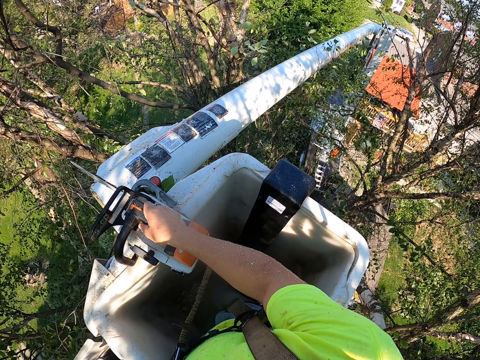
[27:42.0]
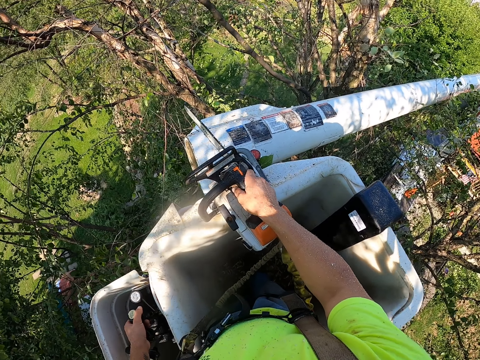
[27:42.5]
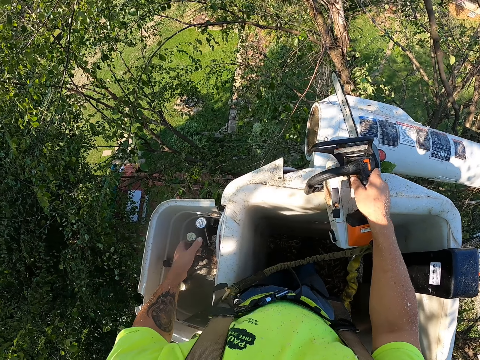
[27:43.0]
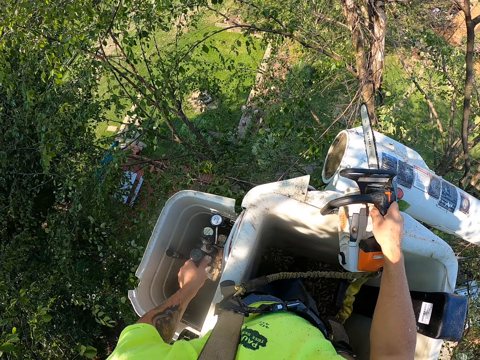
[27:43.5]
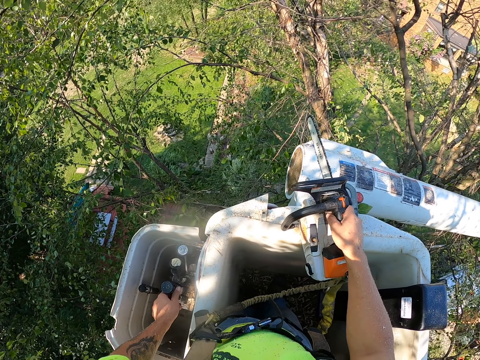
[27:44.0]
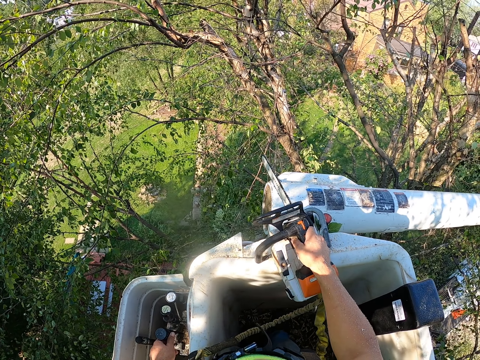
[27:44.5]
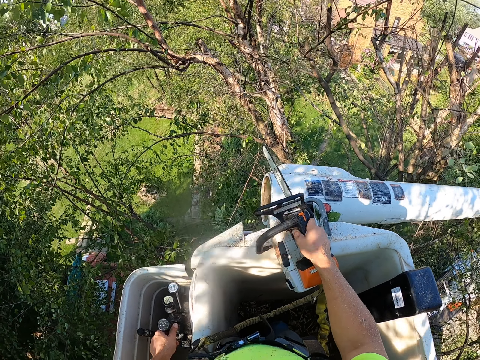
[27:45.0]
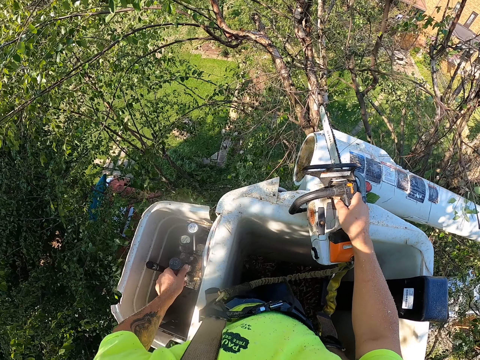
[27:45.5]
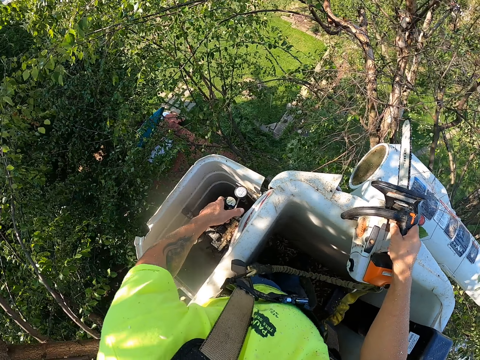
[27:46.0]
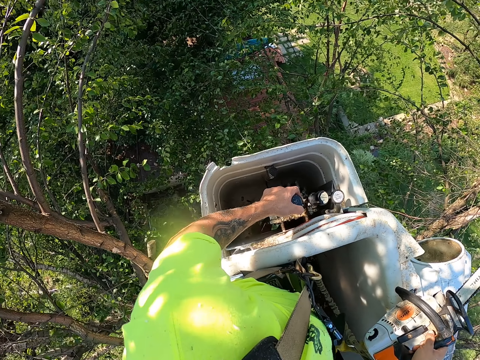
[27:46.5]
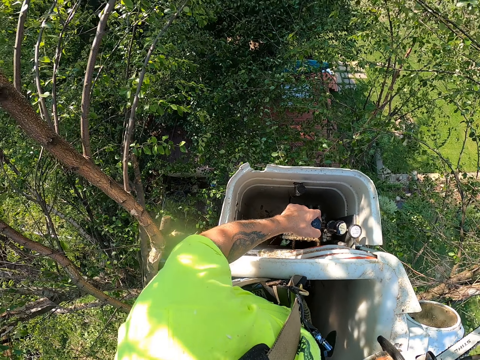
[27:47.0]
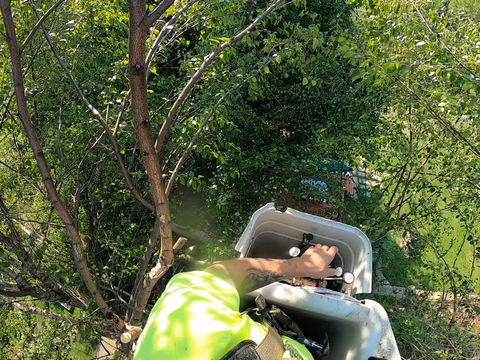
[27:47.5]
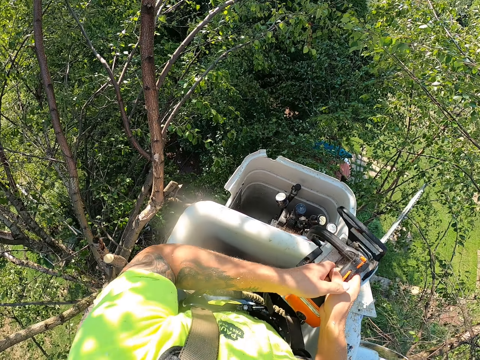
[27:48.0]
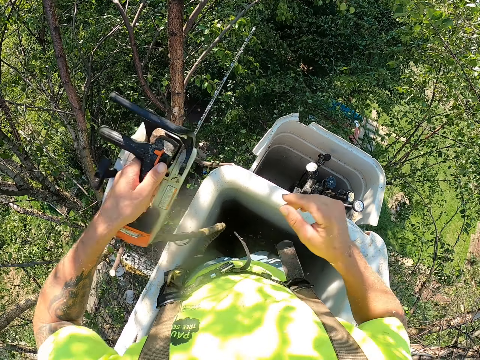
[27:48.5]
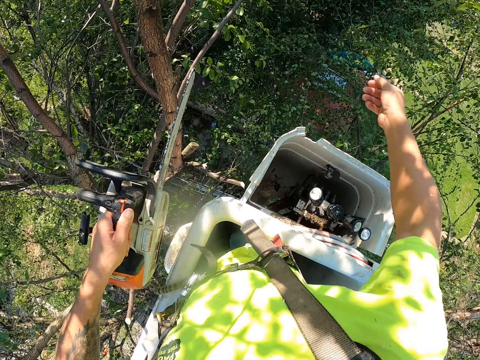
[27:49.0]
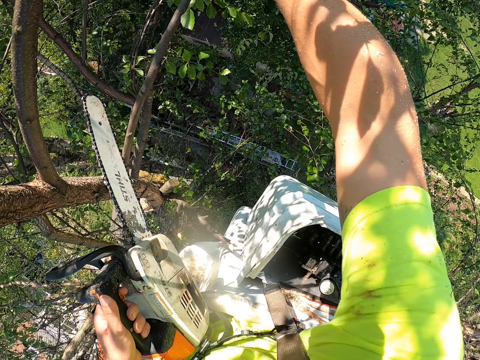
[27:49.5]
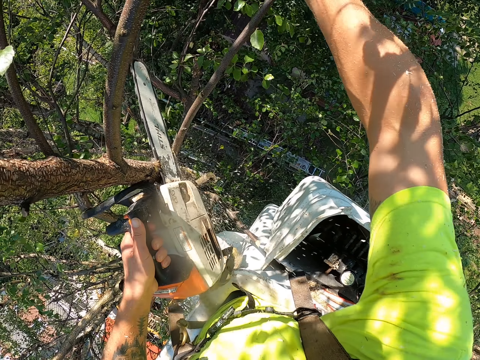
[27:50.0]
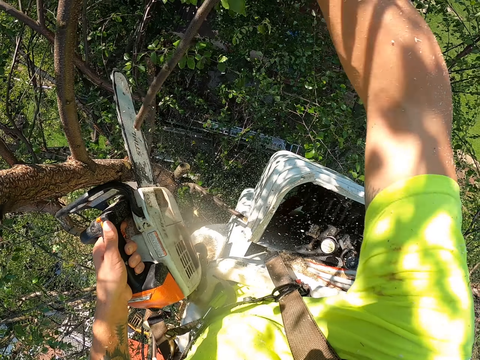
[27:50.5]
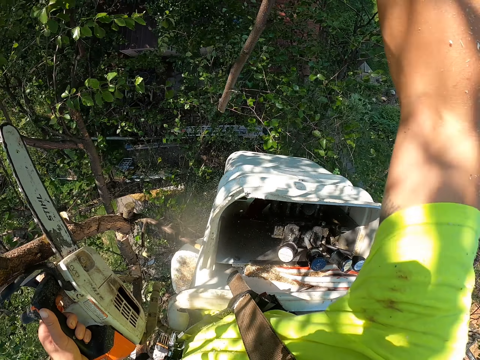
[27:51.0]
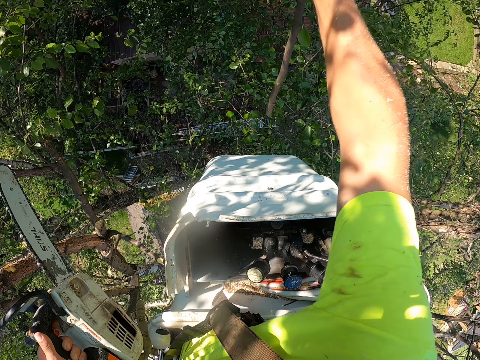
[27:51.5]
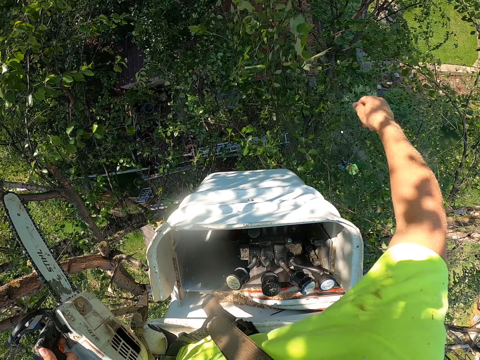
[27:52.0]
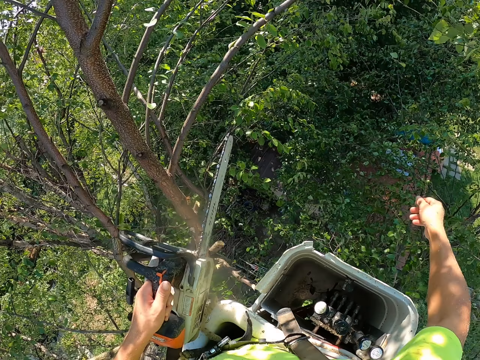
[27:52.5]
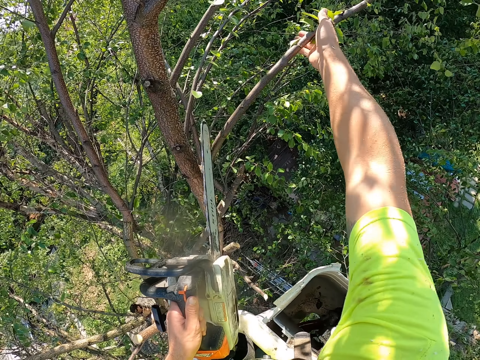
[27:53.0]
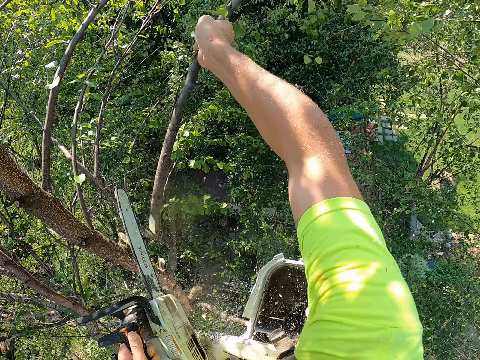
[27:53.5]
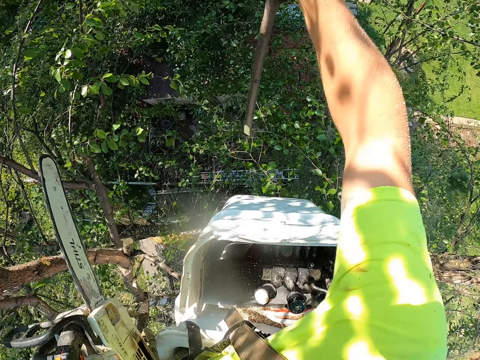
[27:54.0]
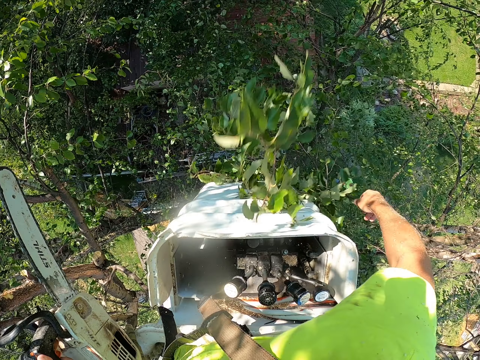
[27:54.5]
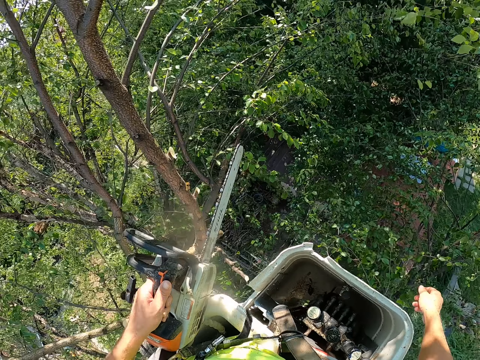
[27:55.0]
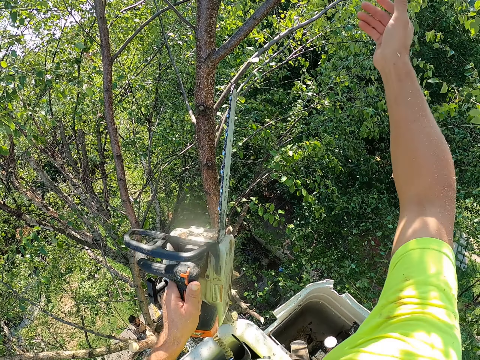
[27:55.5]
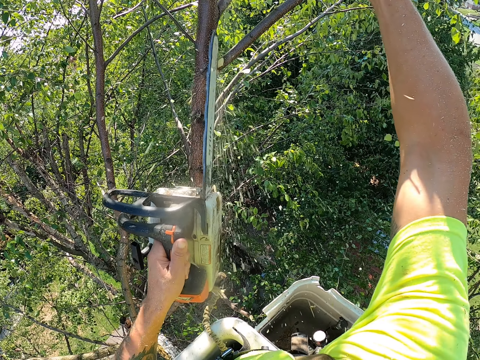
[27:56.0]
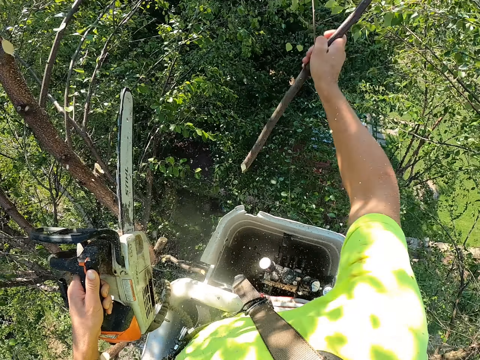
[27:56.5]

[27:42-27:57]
The camera wearer passes the chainsaw from his right hand to his left hand. He picks a branch from the tree with his right hand. He cuts the branches with the power saw. He drops the branch to the ground with his right hand. He holds a branch of the tree with his right hand. He drops the branch to the ground with his right hand. He picks a branch from the tree with his right hand. He cuts the branch with the power saw.

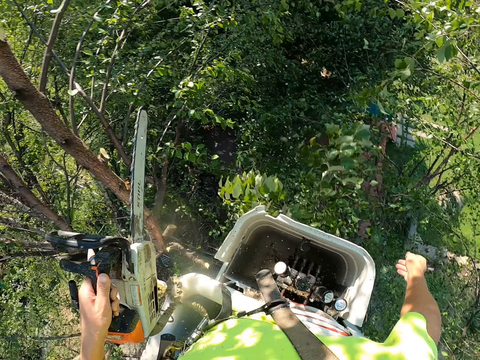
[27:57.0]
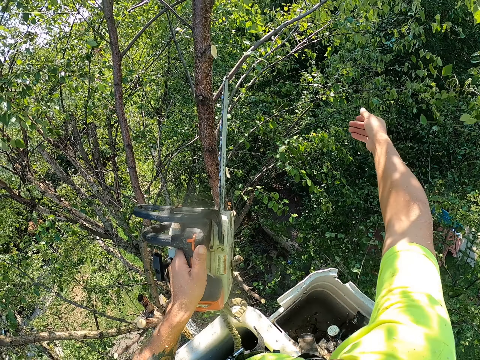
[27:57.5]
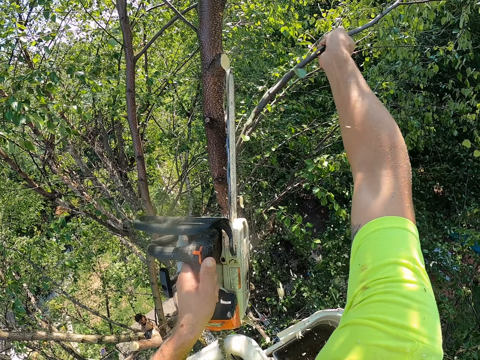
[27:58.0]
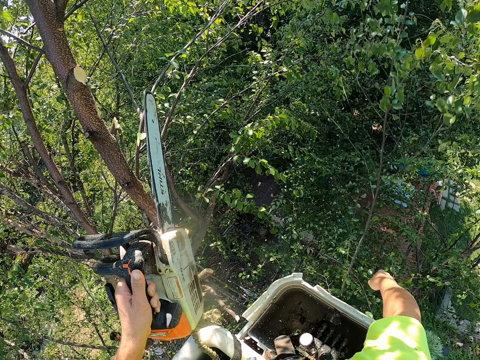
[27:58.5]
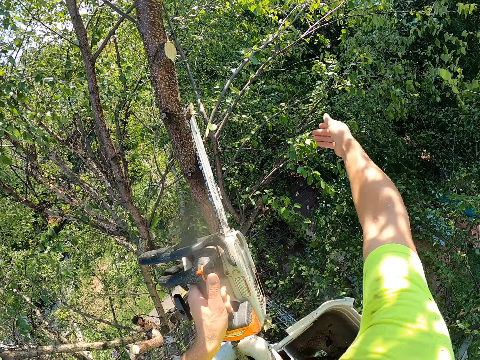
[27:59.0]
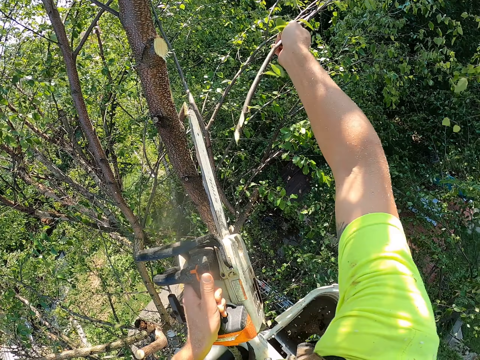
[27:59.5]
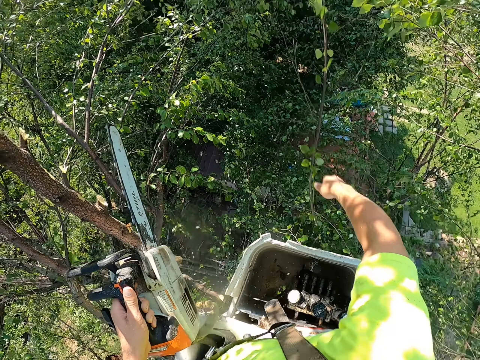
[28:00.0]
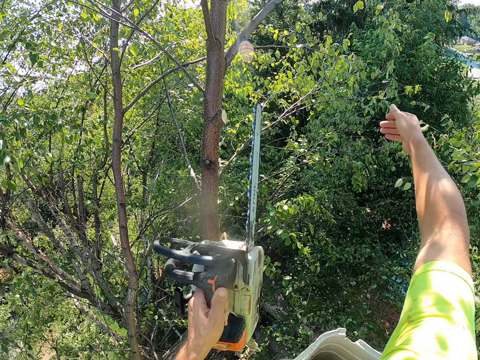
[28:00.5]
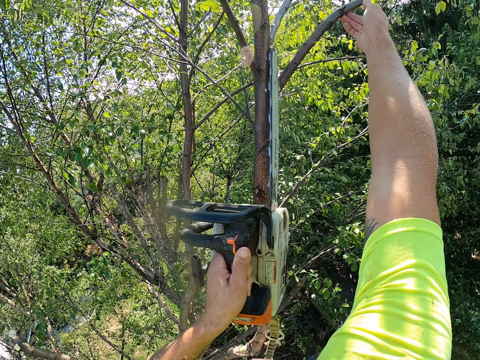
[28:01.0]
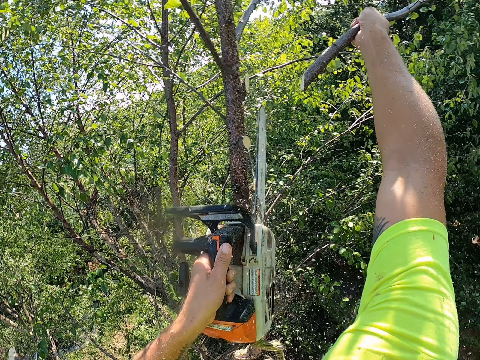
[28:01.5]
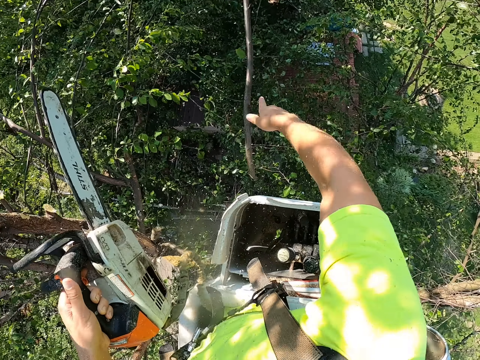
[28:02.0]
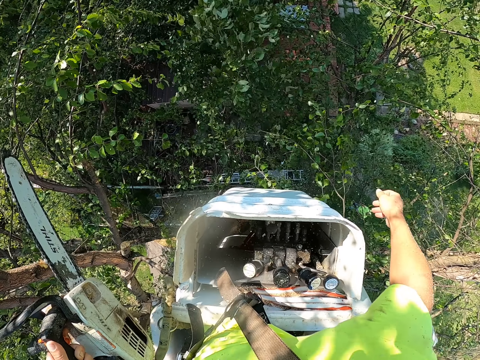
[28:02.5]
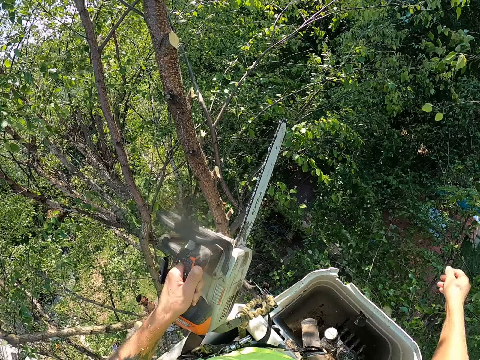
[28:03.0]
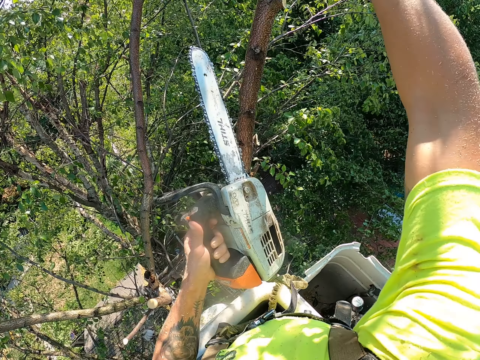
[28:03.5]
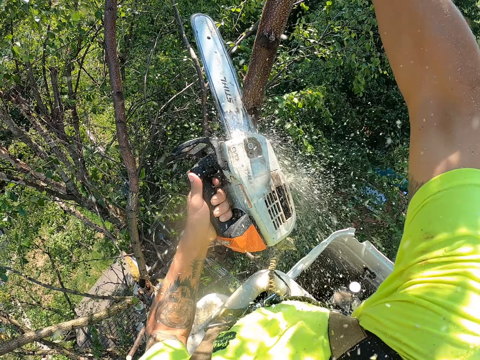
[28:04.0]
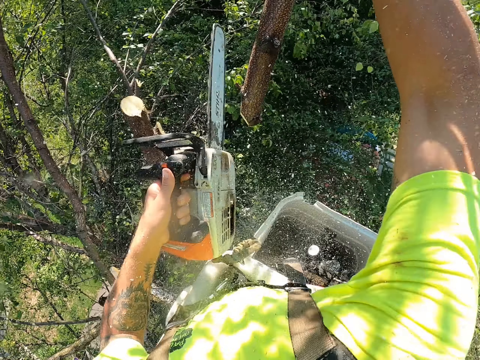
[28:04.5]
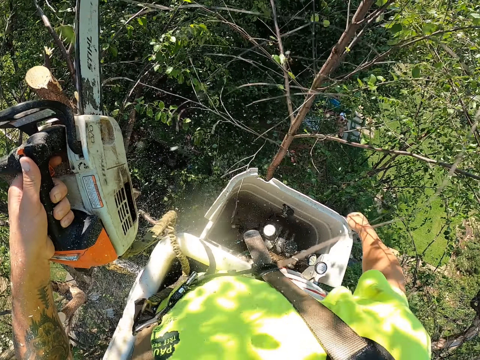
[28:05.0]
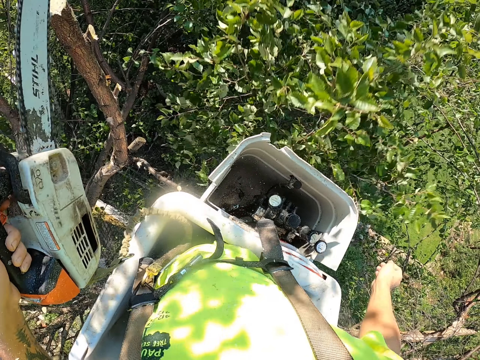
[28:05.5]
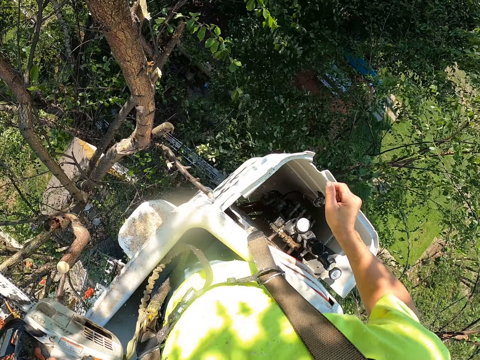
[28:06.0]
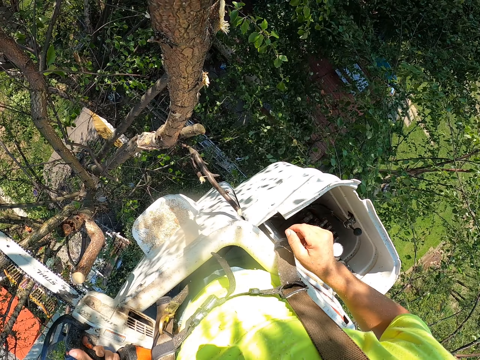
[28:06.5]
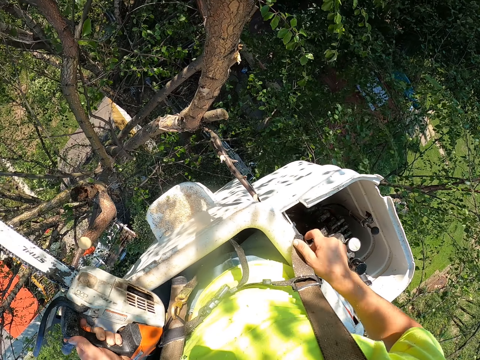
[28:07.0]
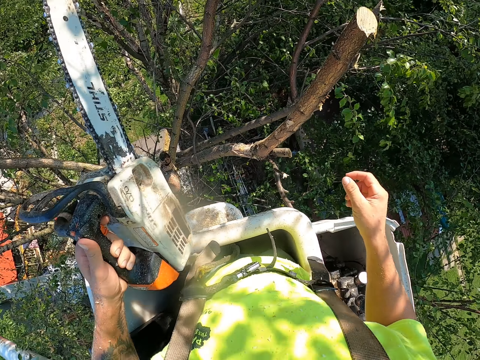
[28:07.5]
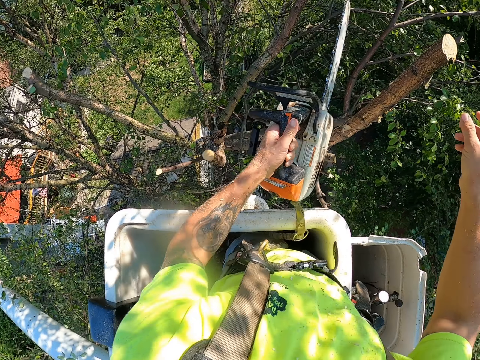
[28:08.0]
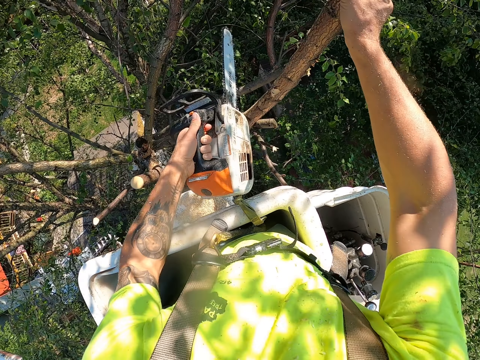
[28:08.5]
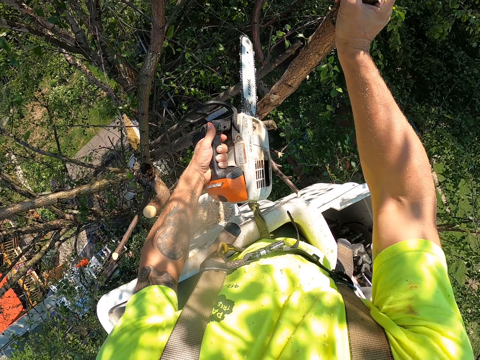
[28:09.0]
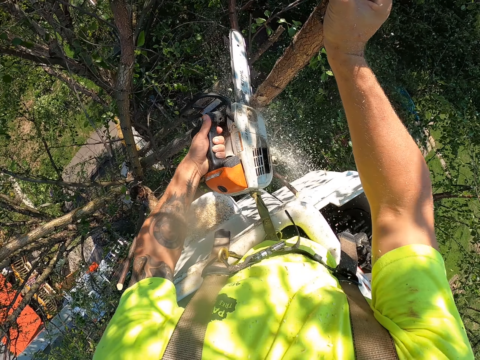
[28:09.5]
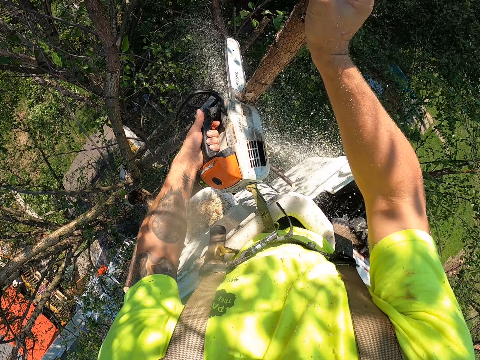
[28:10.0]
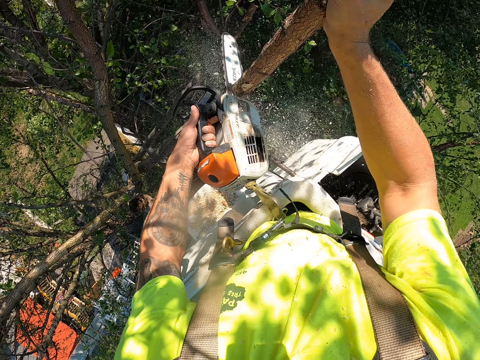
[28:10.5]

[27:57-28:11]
The camera wearer drops the branch to the ground with his right hand. He picks a branch from the tree with his right hand and drops the branch to the ground with his right hand. He picks the branch from the tree with his right hand and drops the branch to the ground with his right hand. He picks the branch from the tree with his right hand. He cuts the branches with the power saw. He drops the branch to the ground with his right hand. He cuts the branch from the tree with the chainsaw in his left hand. He drops the branch to the ground with his right hand. He holds the branch with his right hand. He cuts the branch of the tree with the chainsaw in his left hand.
